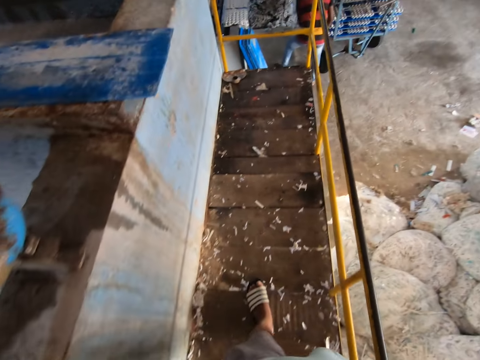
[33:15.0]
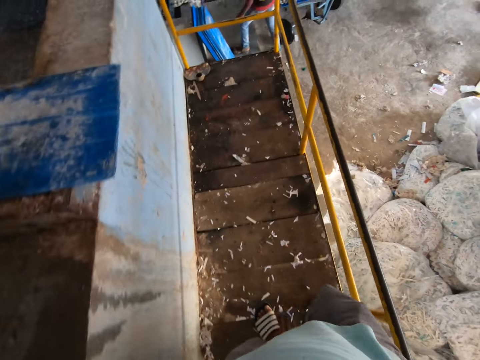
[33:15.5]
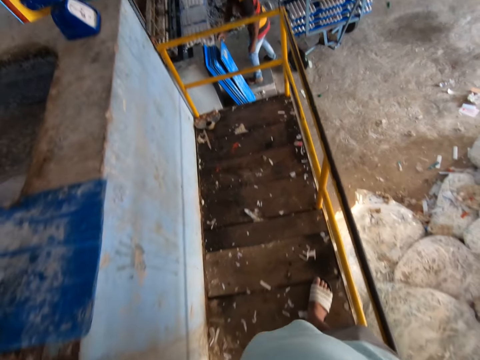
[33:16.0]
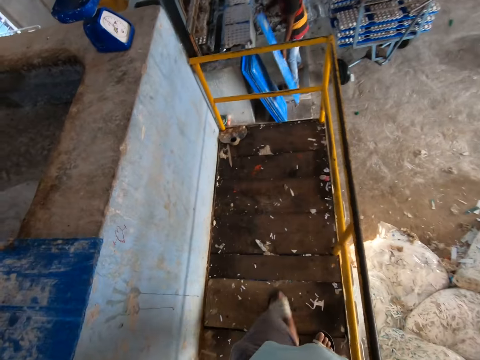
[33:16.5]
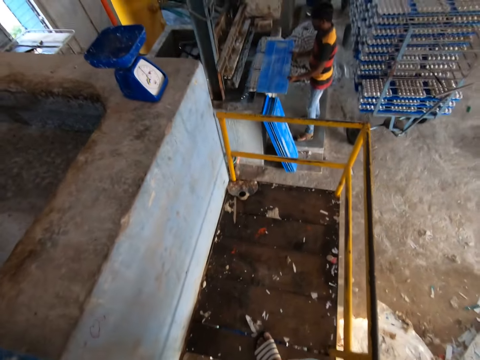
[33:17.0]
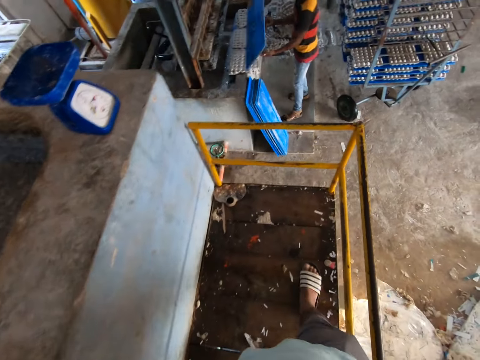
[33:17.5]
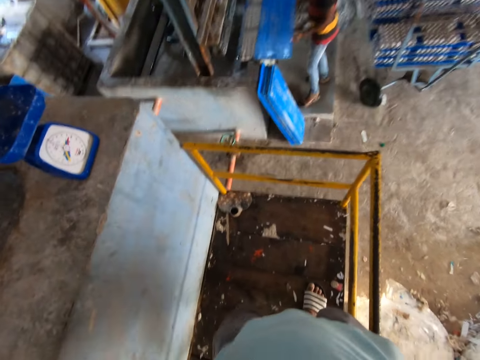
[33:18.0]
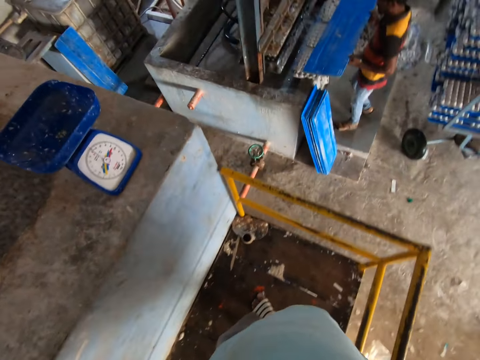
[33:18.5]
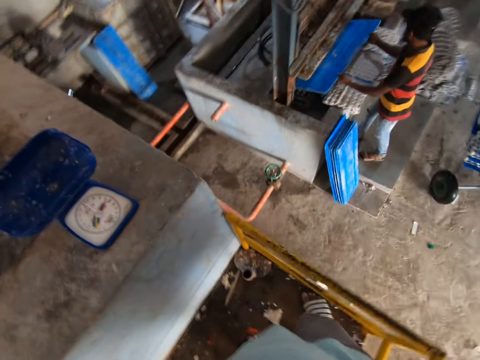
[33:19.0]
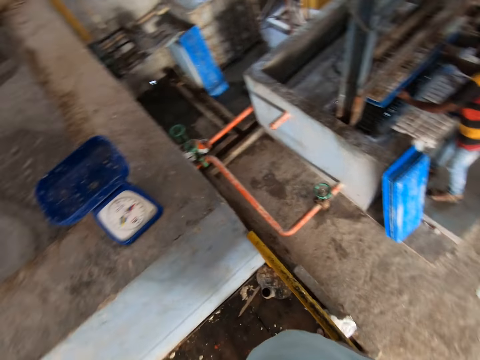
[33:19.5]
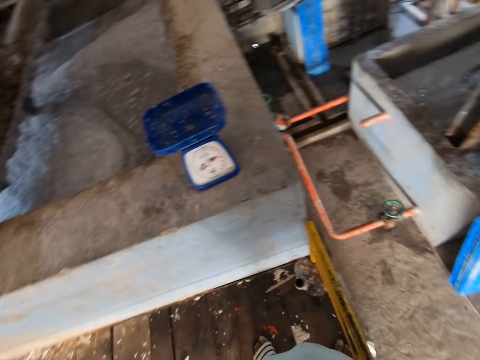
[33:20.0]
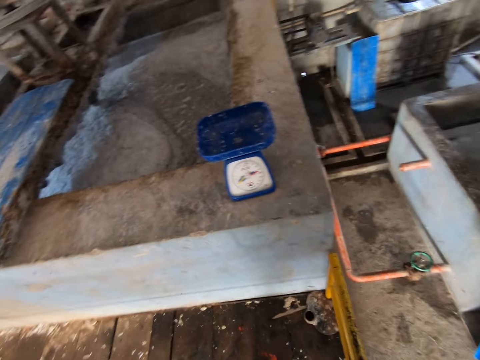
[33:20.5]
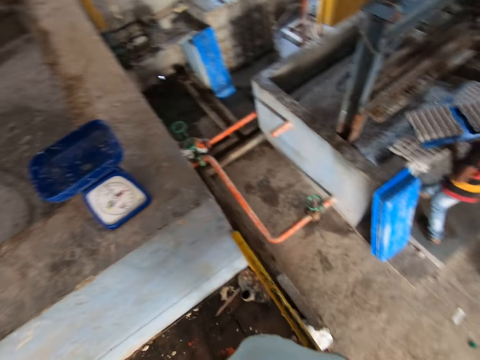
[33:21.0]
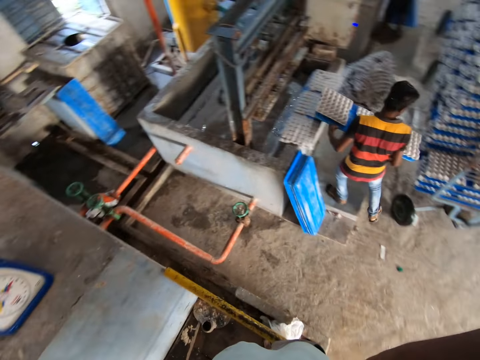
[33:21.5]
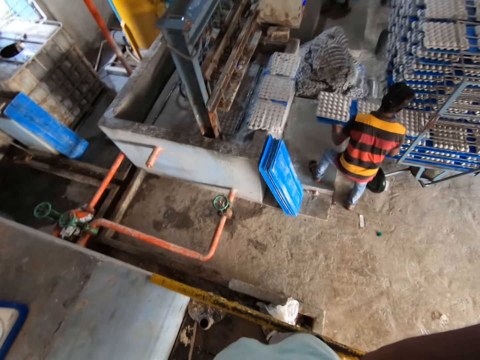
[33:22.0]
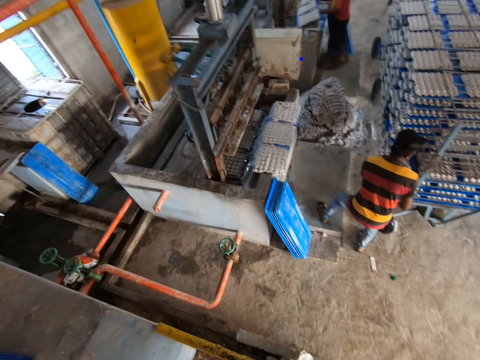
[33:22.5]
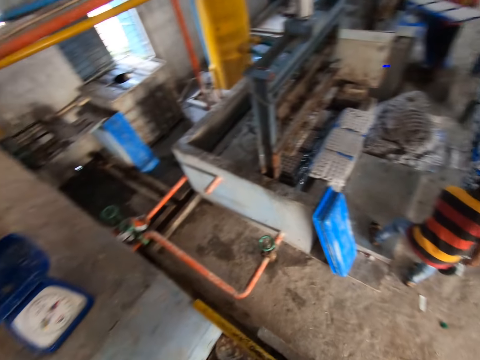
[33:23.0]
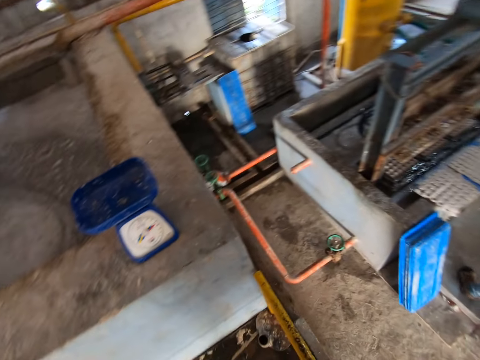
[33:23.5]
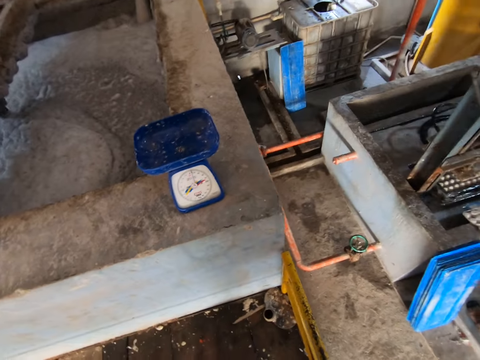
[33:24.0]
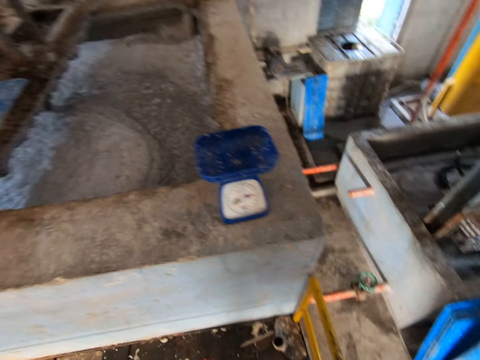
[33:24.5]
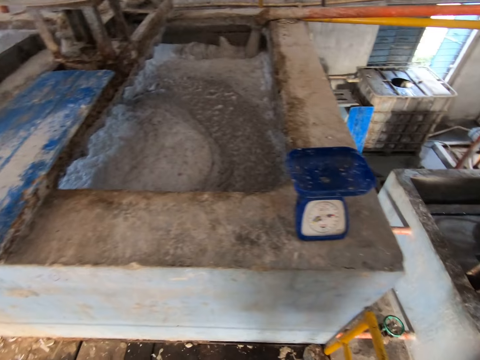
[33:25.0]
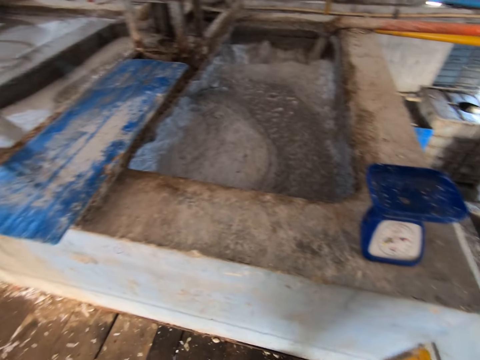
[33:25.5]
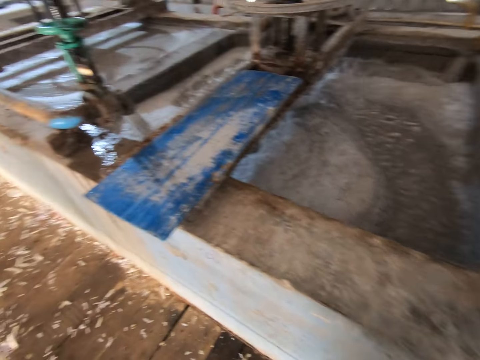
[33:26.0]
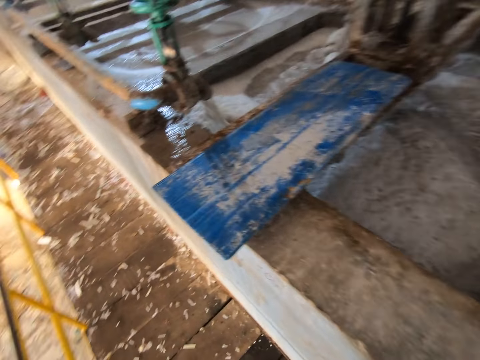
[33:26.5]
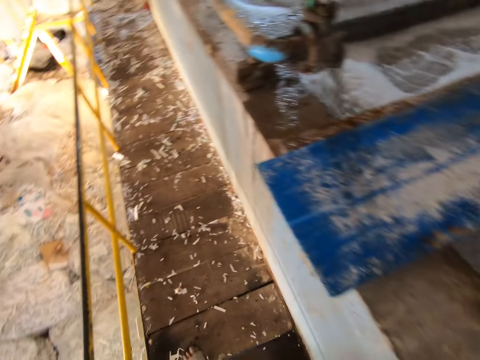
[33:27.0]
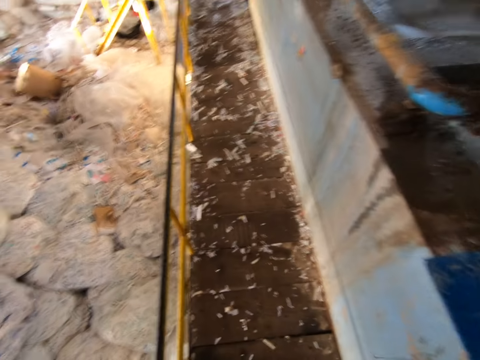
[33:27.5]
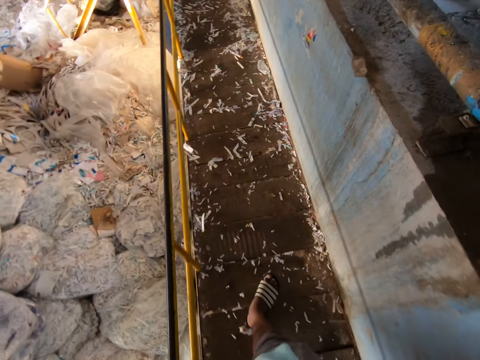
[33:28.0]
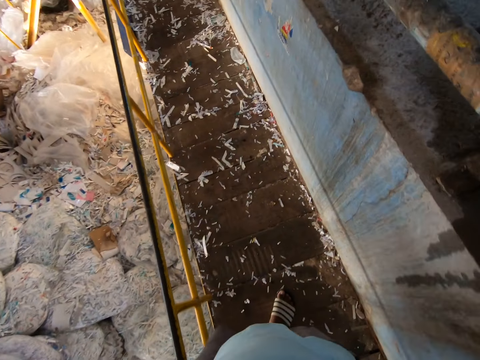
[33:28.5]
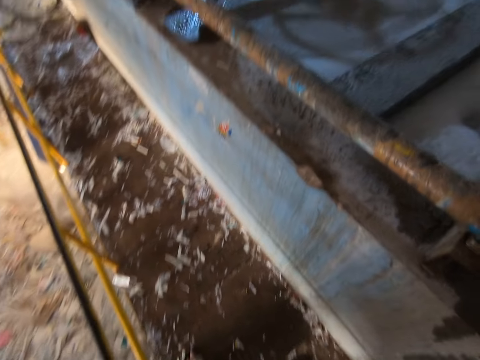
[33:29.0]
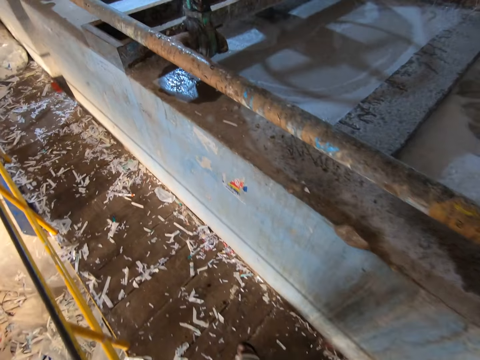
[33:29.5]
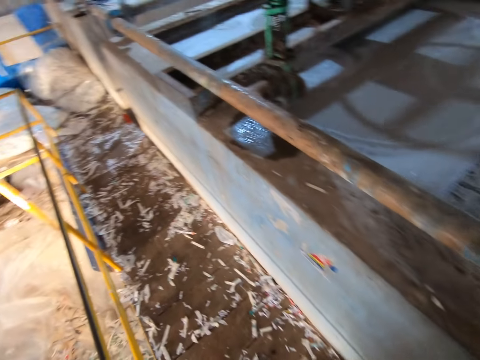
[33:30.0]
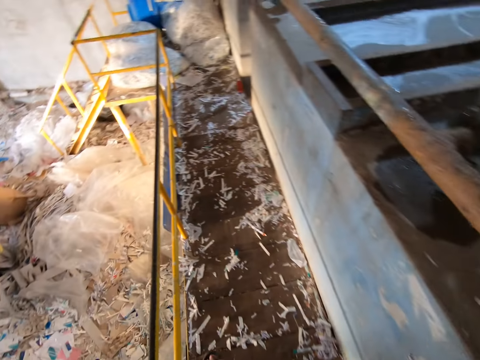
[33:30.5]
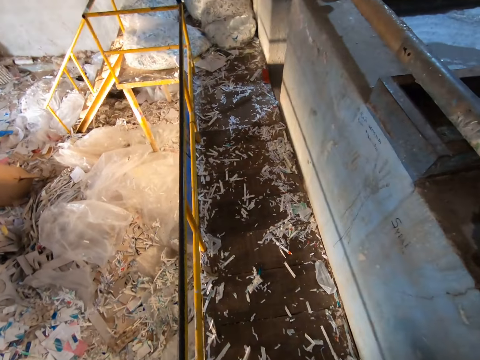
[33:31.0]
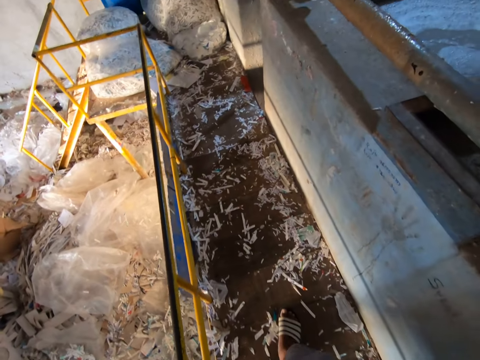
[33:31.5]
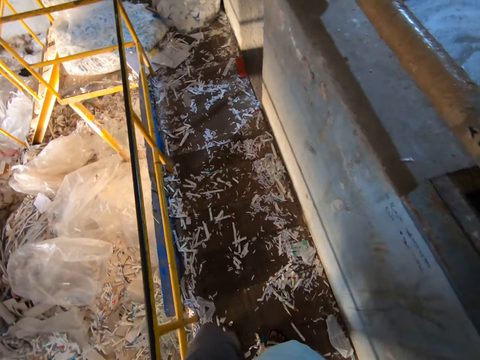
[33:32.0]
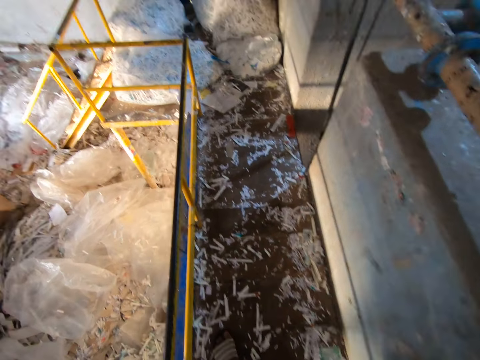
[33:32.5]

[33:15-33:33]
A man picks a blue tray from the ground with his right hand. He holds the blue tray with both hands. He flips the blue tray with both hands. He places the blue tray in the egg carton machine with both hands. The camera wearer looks around. The man places the blue tray on the mobile rack with both hands. Another man holds a blue tray with both hands. The camera wearer walks around.

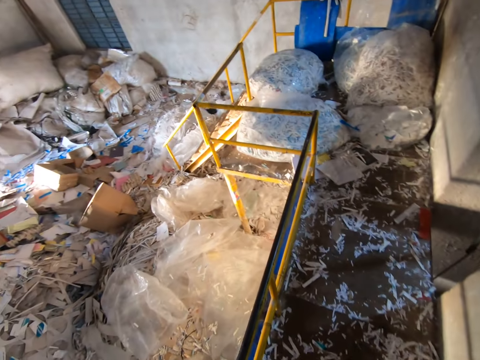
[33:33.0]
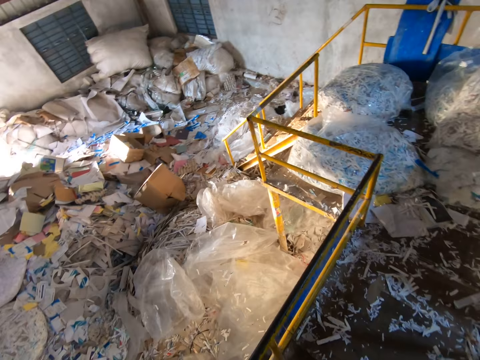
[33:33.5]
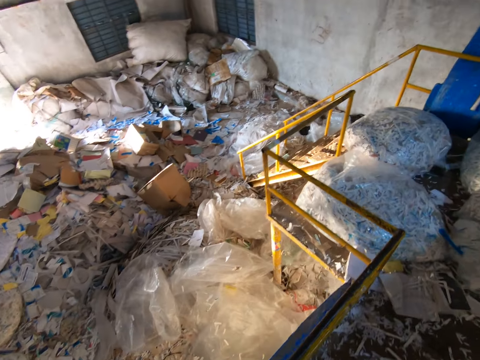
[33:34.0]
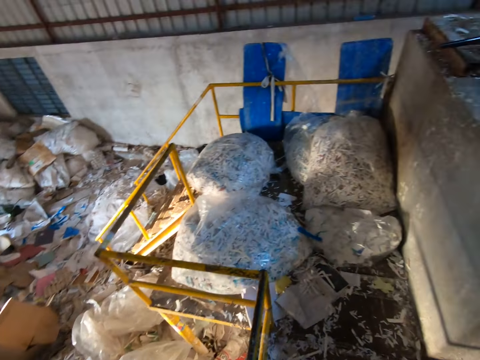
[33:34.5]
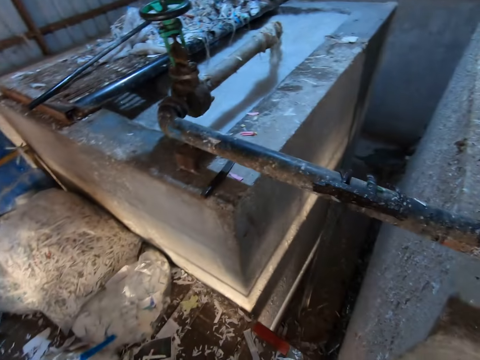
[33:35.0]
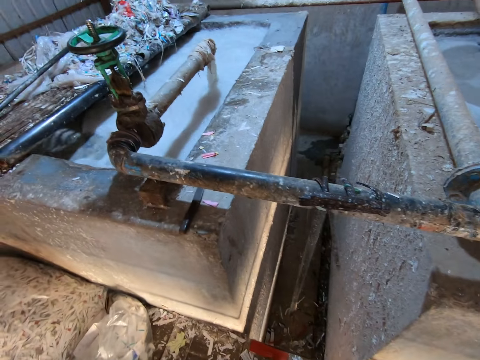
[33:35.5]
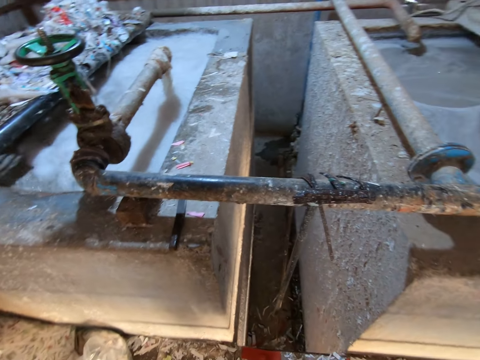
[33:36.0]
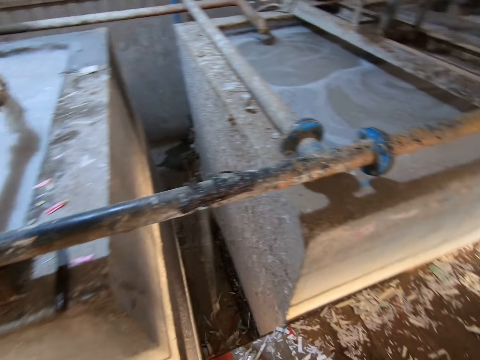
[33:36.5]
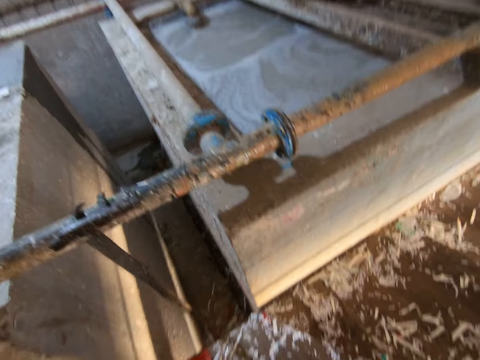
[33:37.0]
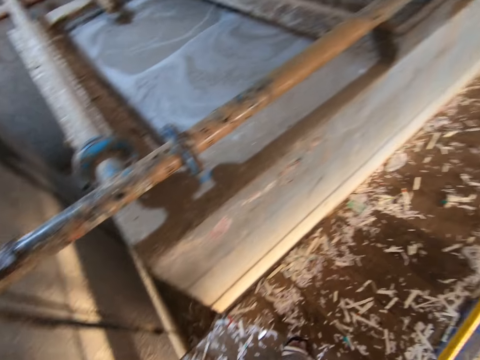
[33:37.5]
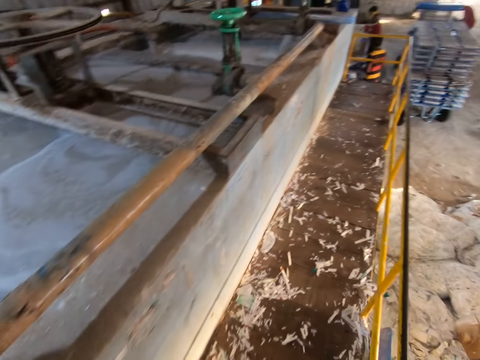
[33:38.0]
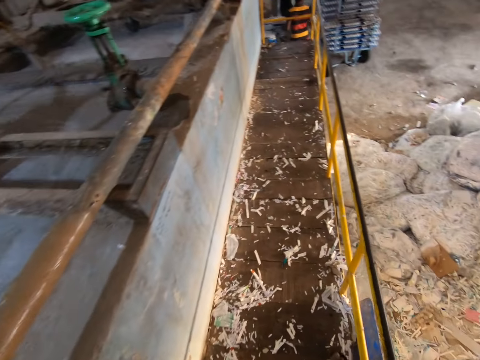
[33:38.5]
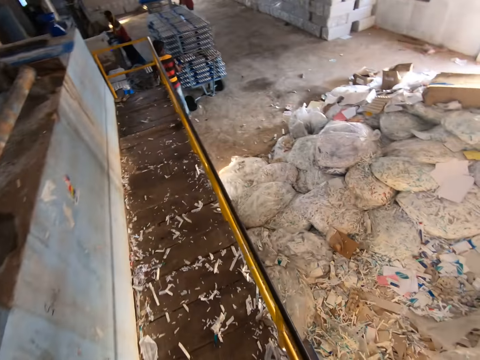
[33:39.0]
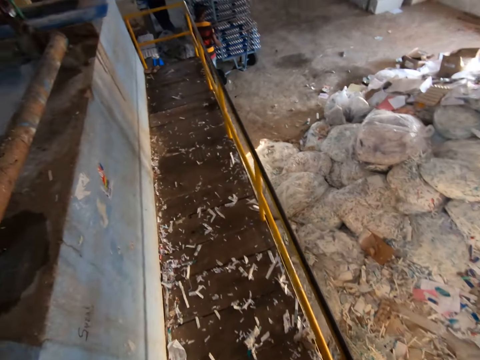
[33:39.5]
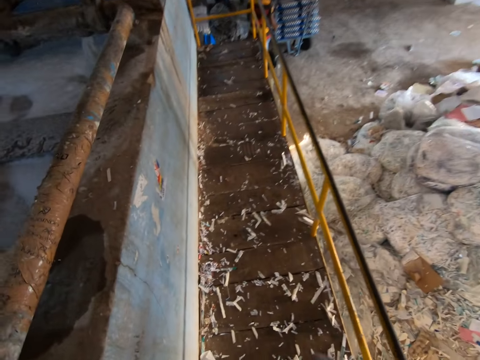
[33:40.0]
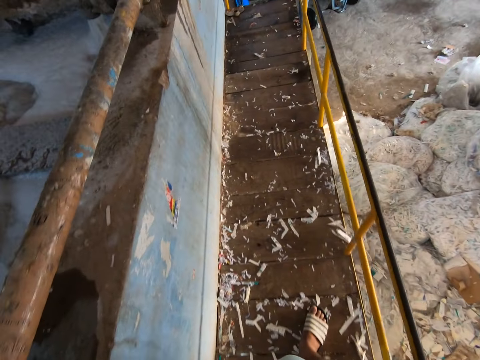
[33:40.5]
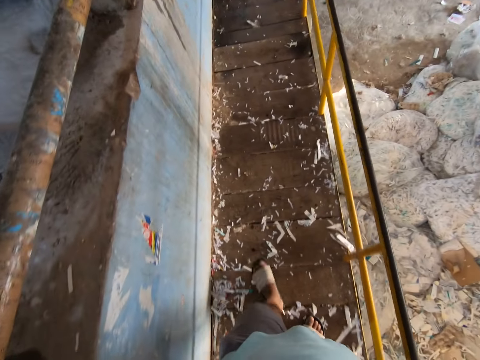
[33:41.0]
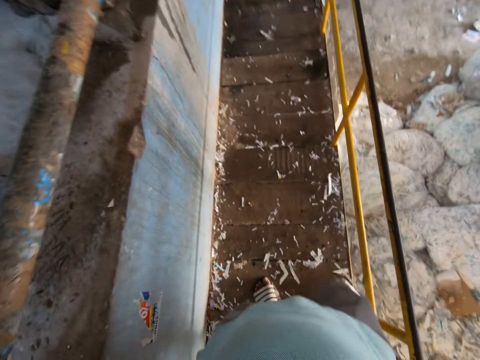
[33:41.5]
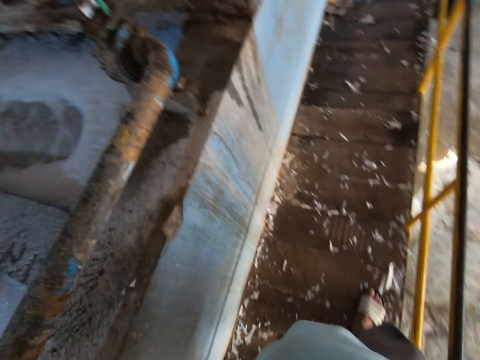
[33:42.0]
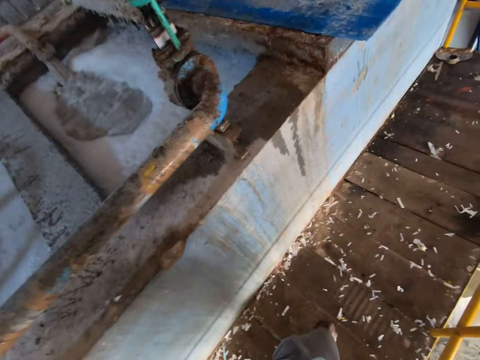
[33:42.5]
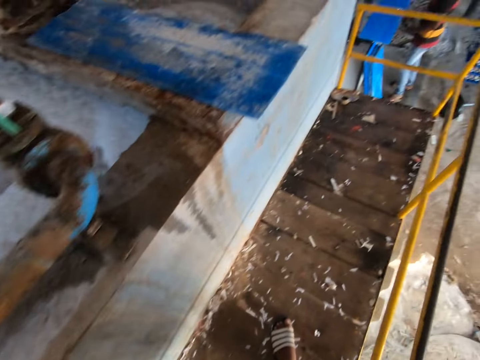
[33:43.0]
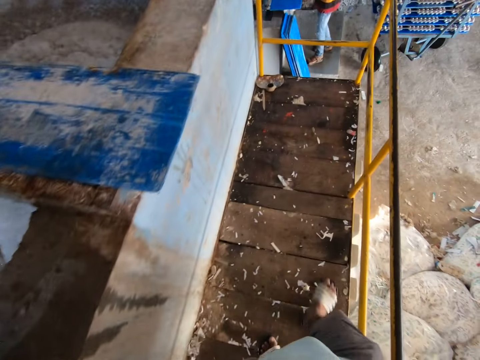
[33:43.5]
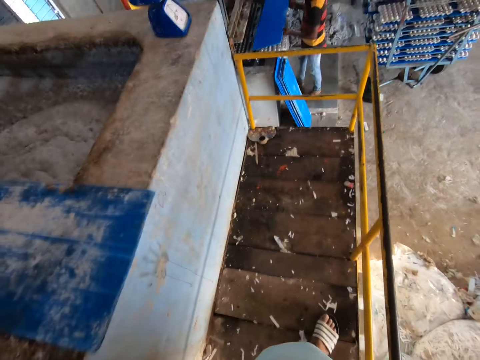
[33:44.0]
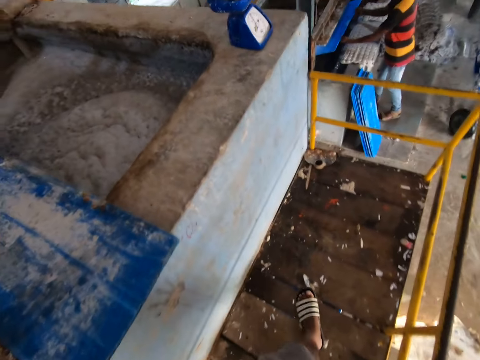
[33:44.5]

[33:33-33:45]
A man places a blue tray on the mobile rack with both hands. The man places a blue tray in the egg carton machine with both hands.
